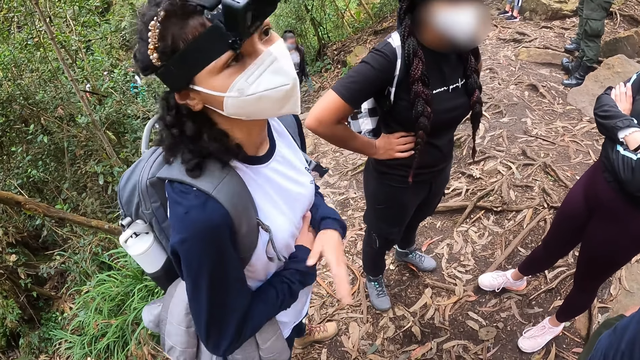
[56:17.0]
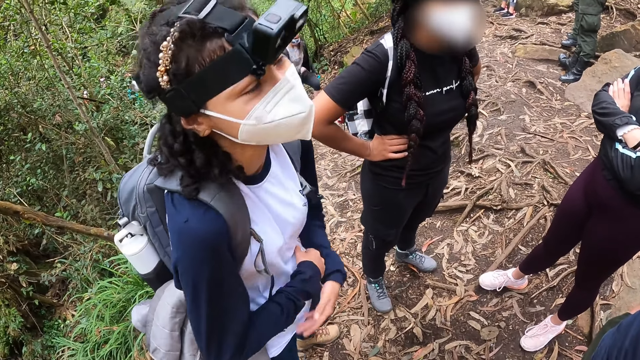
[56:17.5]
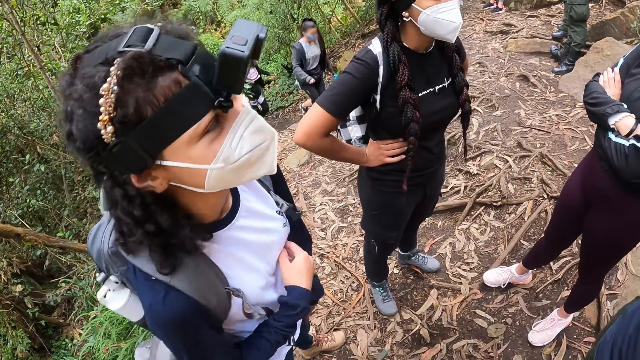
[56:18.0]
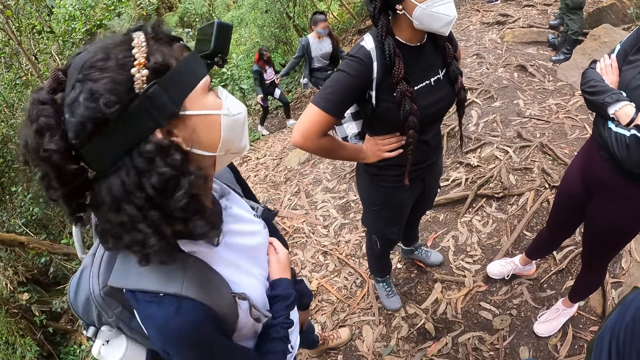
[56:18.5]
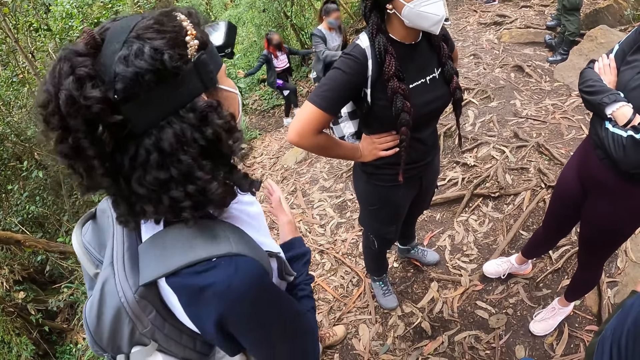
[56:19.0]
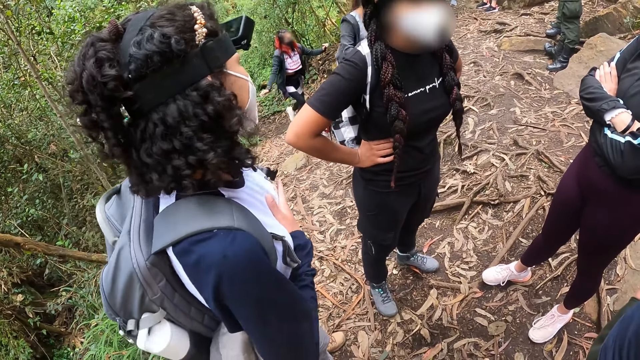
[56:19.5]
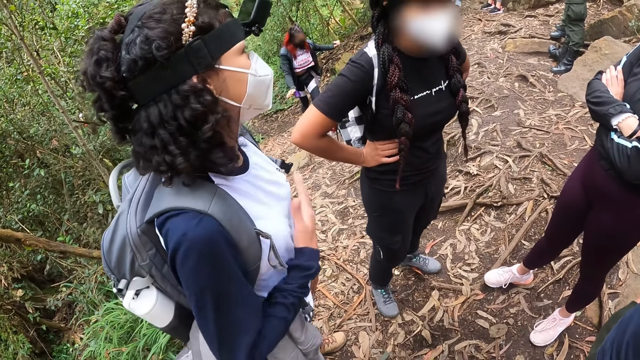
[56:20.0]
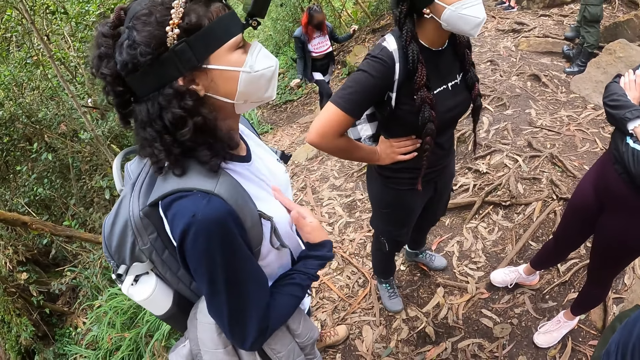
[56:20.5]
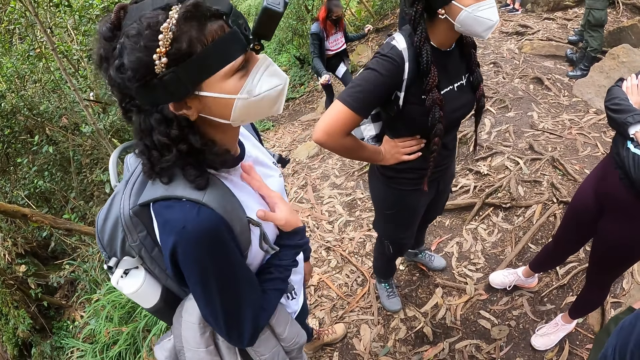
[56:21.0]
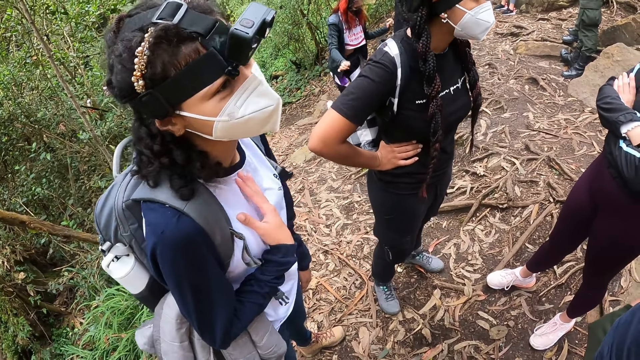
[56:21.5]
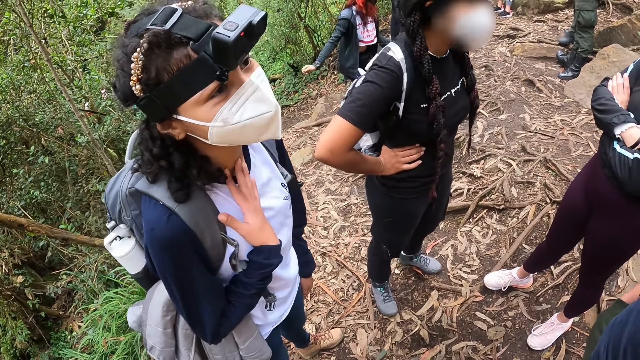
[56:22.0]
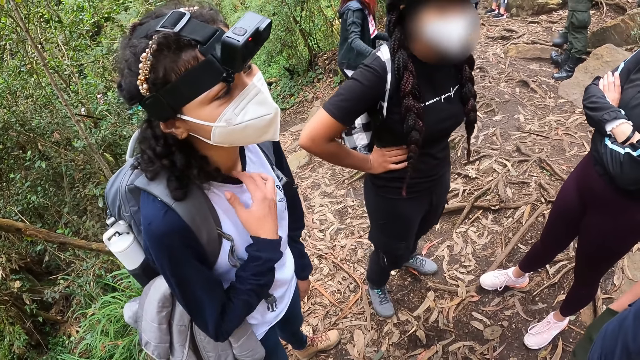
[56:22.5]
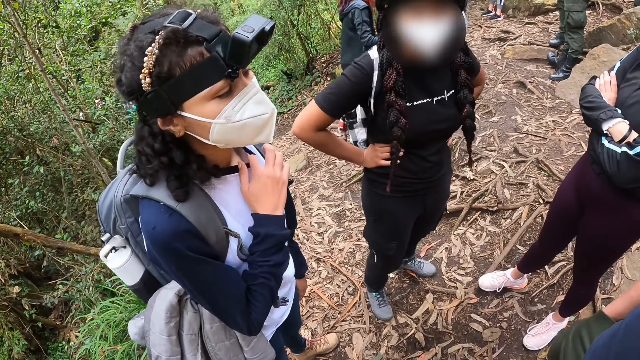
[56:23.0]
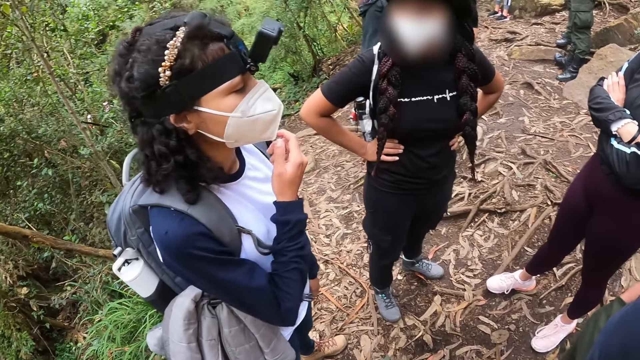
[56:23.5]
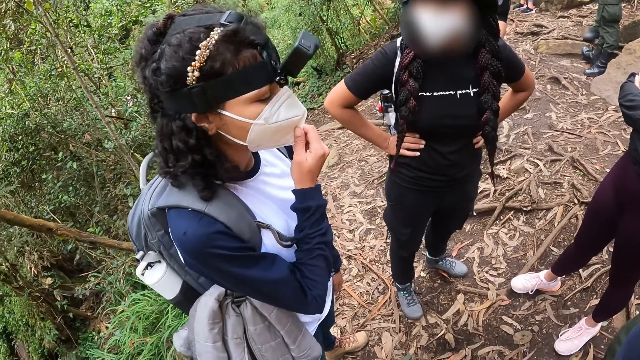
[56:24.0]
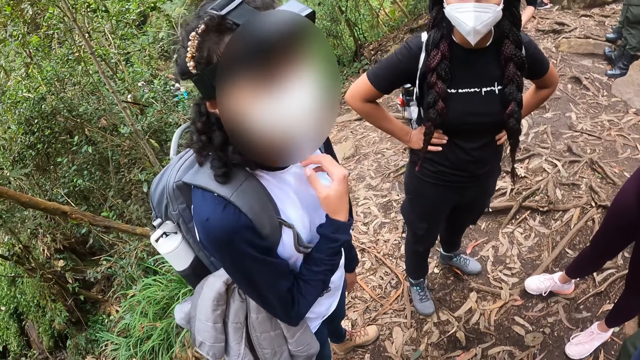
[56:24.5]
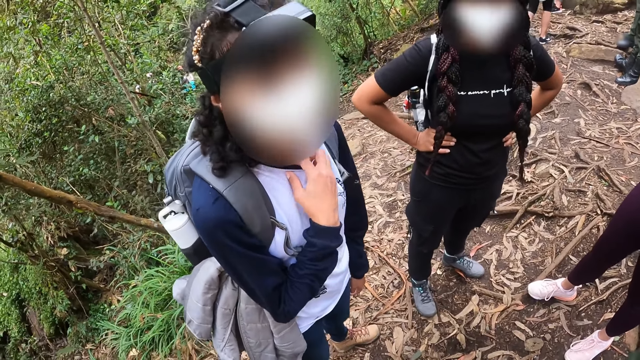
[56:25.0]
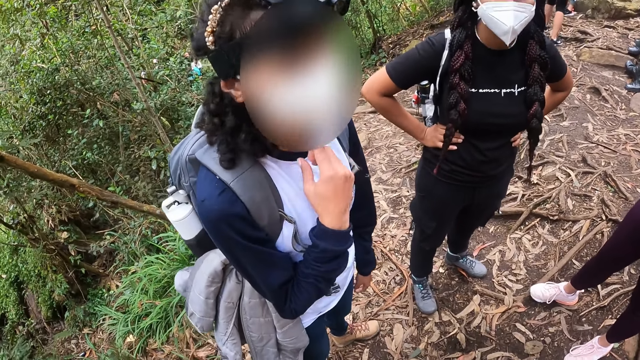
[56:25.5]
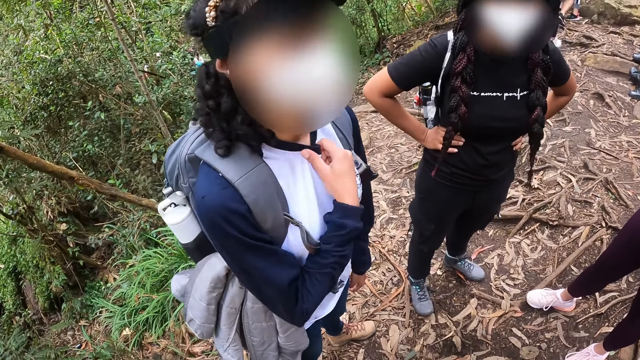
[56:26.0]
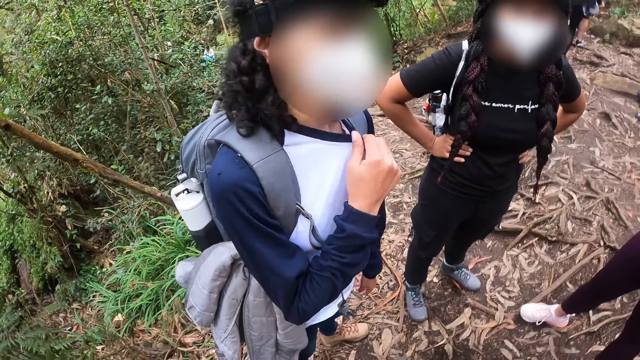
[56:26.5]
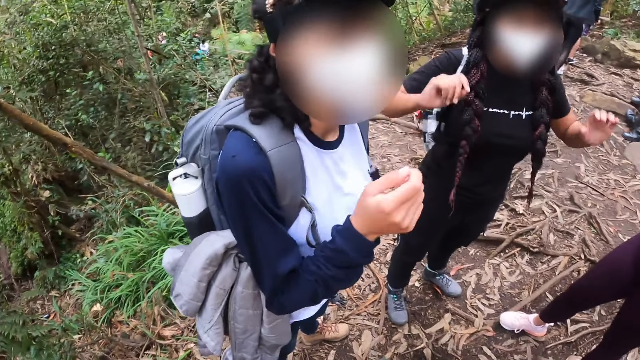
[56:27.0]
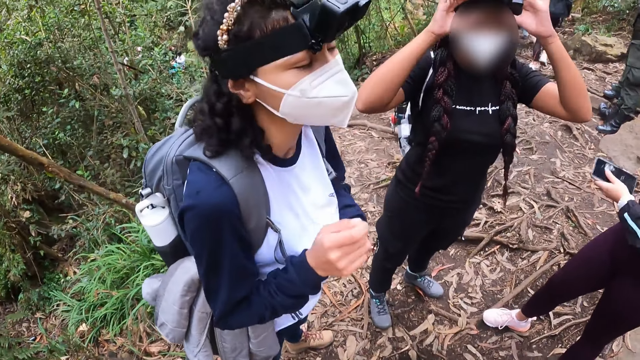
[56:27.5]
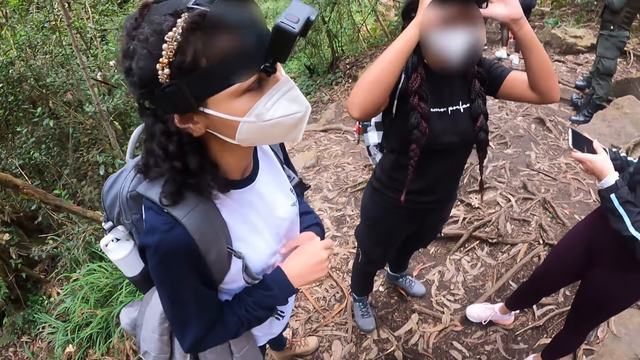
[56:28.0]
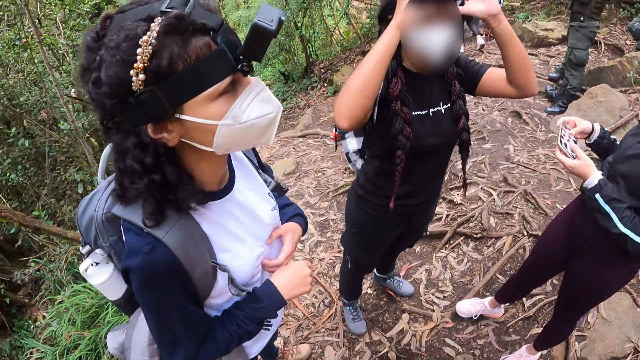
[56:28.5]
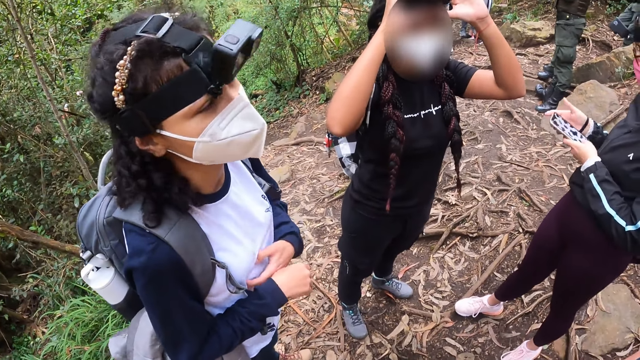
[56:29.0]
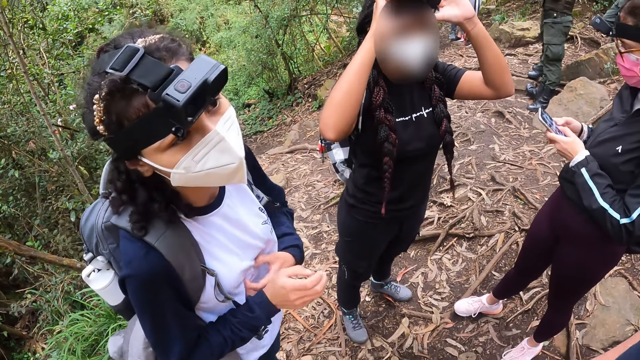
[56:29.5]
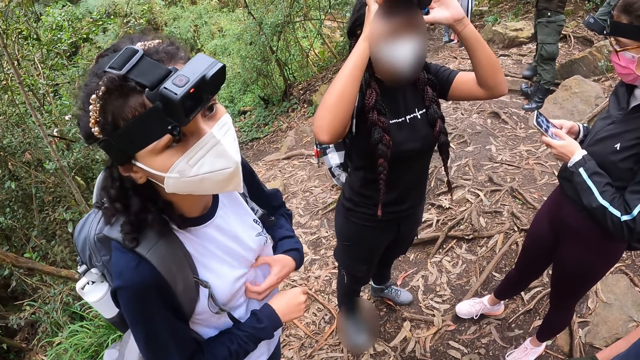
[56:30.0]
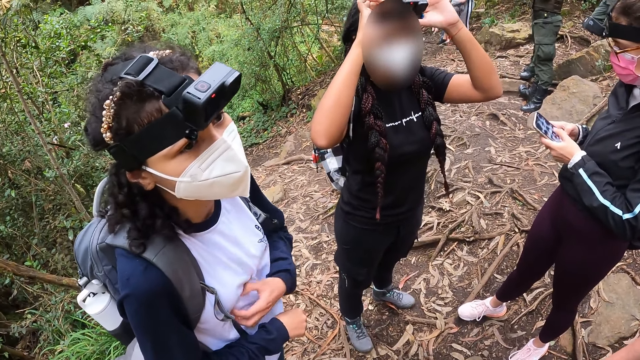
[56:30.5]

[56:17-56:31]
A woman gestures her hand, holds her hands together and gestures her hand. She turns around, drags her hand on her chest, rubs her neck with her hand, pulls her sweater and pulls her hand off the sweater. She adjusts the face mask on her face with her left hand. She pulls the mask and pulls her hand off the mask. She adjusts her top with her right hand. She pulls her sweater and gestures her hand. Another woman removes a phone from her pocket with her left hand. A third woman adjusts a camera on her head with her hands. The first woman scratches her stomach. The second woman turns the phone in her left hand with her right hand. She operates the phone in her left hand with both hands.

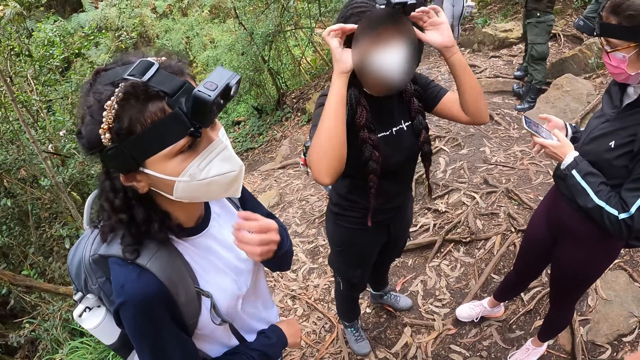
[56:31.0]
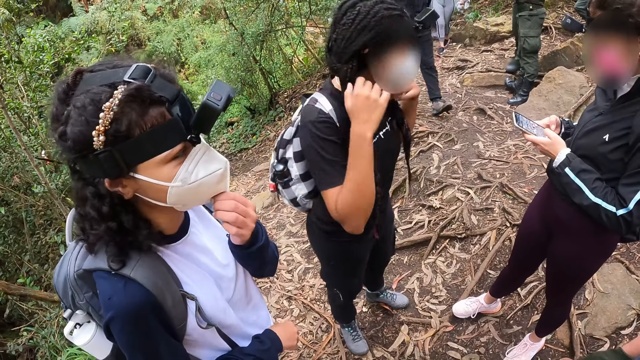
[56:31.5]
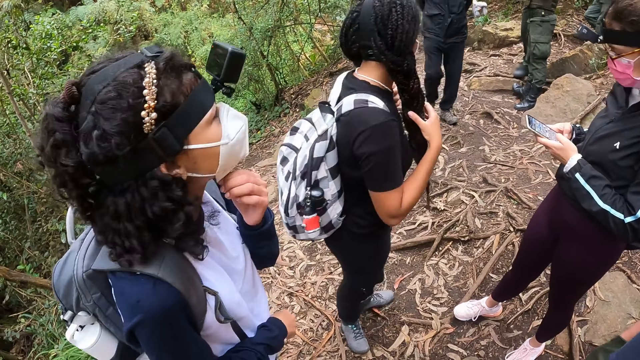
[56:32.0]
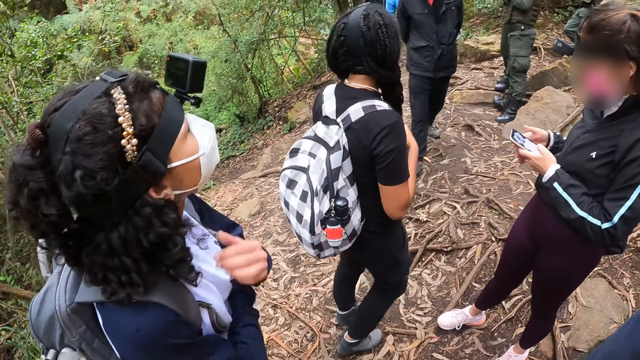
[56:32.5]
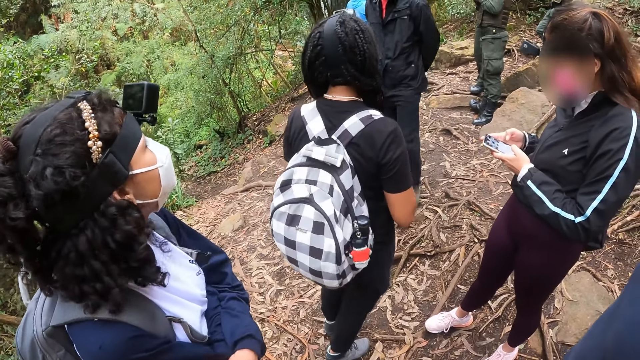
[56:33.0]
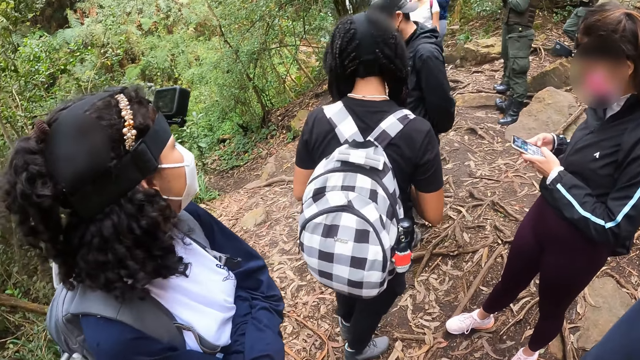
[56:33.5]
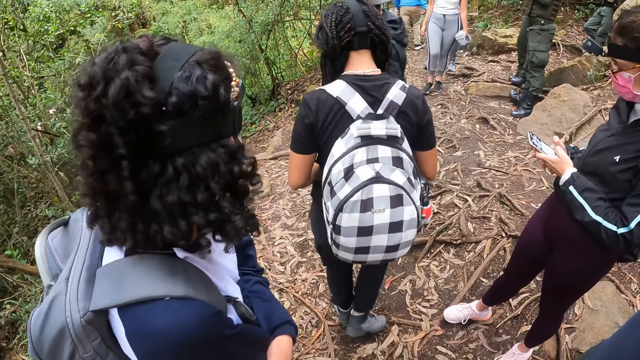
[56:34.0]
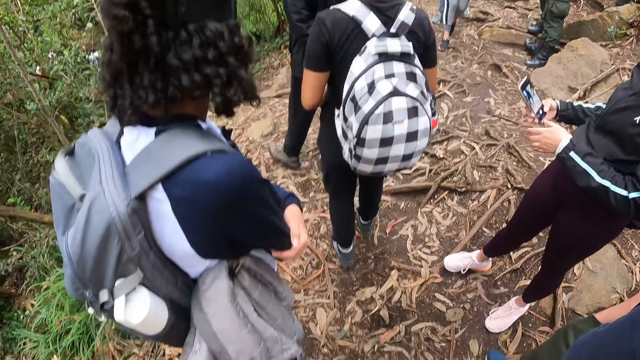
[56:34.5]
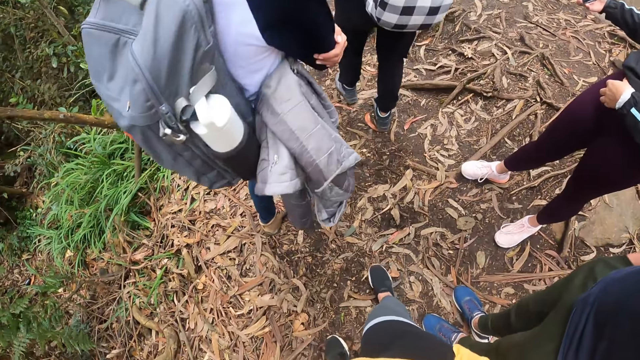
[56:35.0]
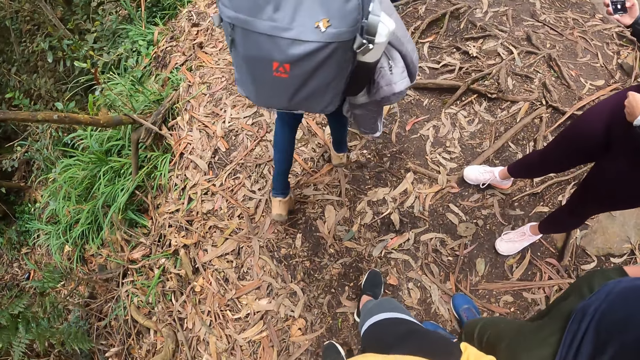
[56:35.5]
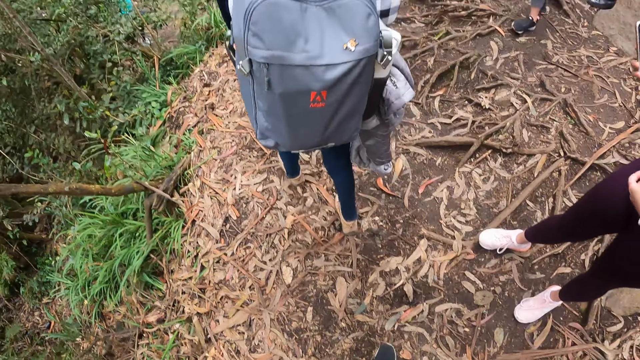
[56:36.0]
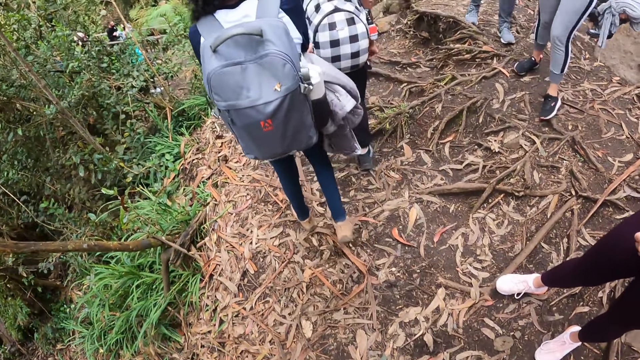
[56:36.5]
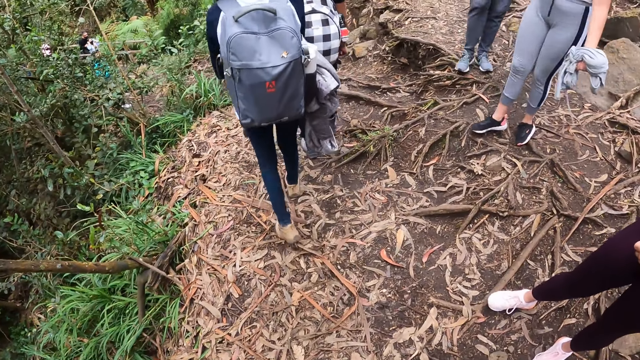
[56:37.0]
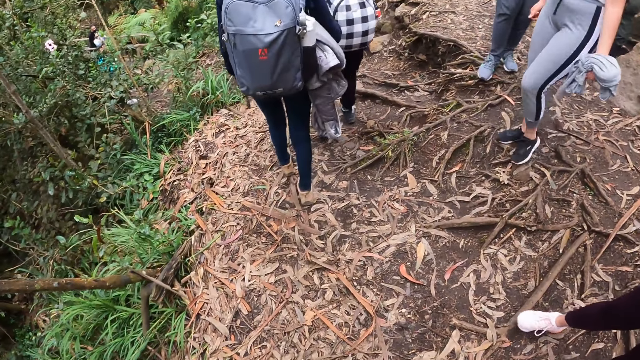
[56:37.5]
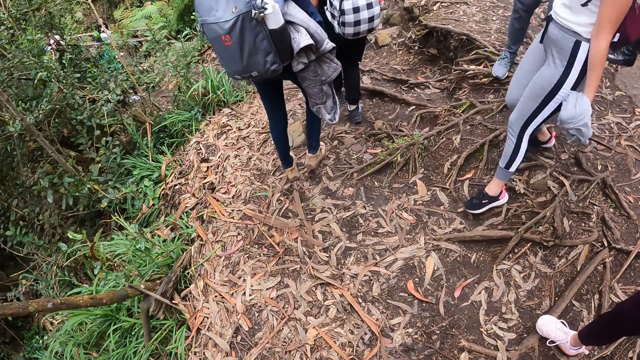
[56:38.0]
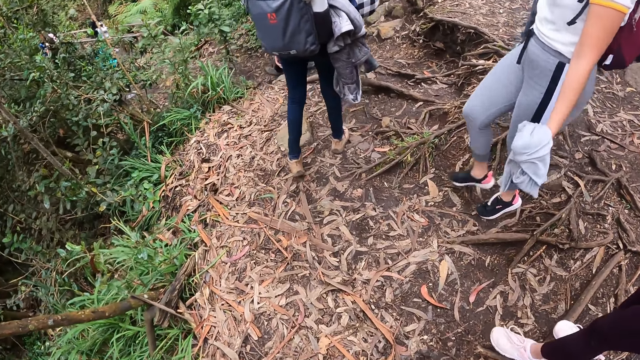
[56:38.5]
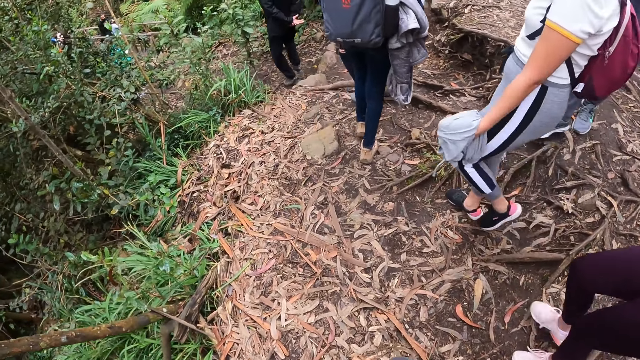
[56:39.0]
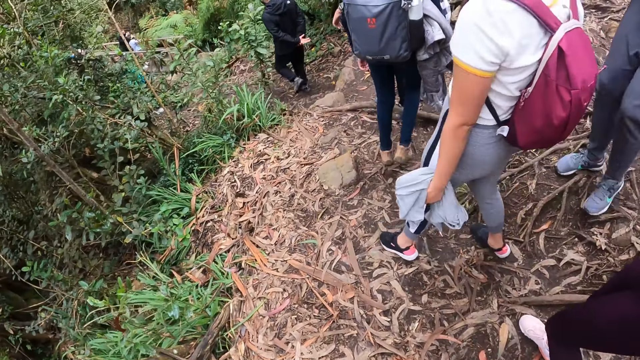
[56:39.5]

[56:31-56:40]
A woman pulls the mask. She looks around the forest, pulls her hand off the mask, holds her hands together and walks around the forest.
